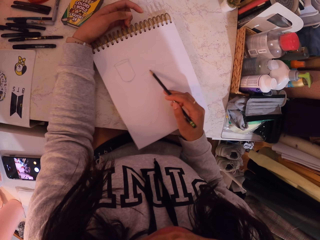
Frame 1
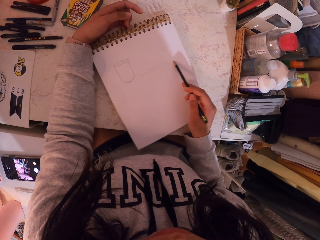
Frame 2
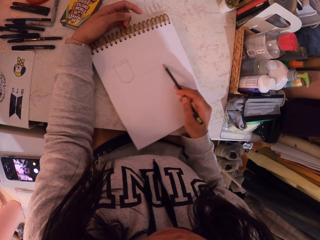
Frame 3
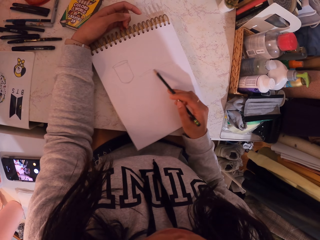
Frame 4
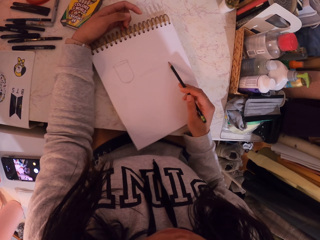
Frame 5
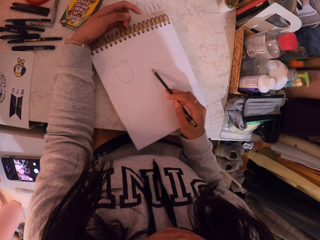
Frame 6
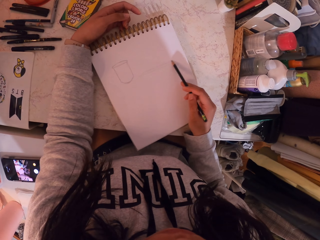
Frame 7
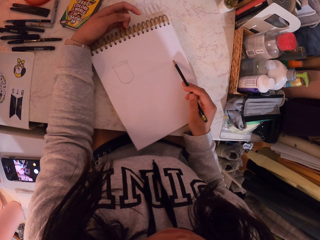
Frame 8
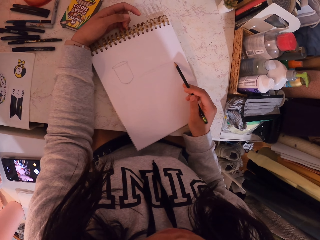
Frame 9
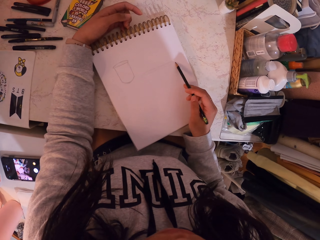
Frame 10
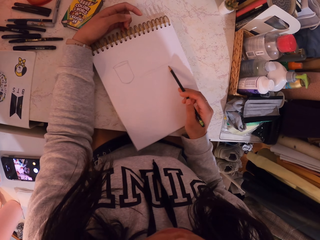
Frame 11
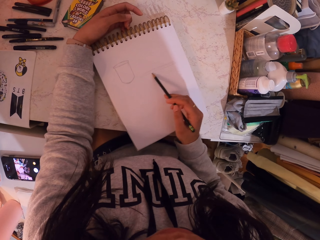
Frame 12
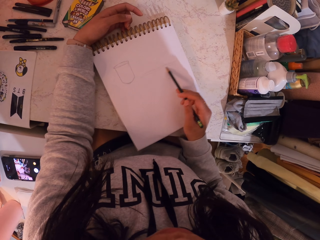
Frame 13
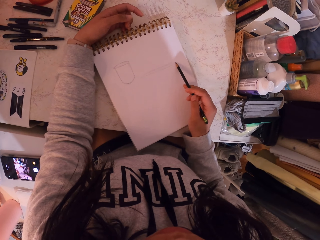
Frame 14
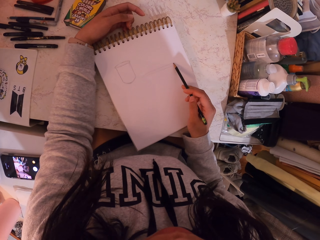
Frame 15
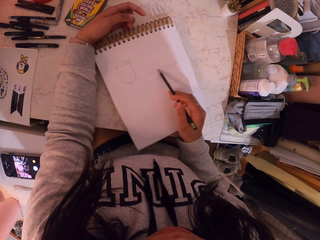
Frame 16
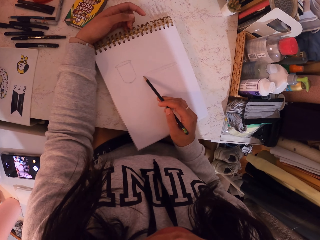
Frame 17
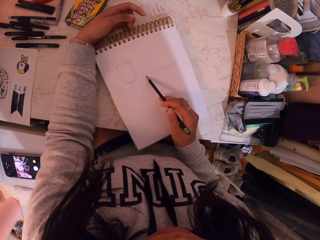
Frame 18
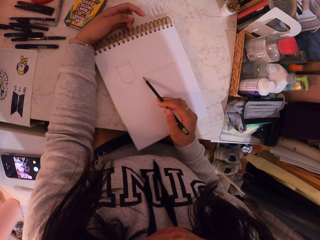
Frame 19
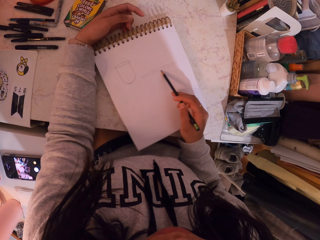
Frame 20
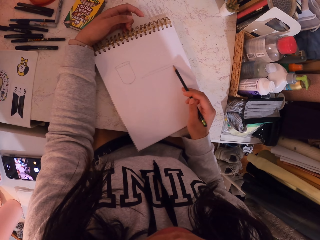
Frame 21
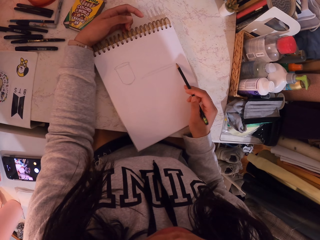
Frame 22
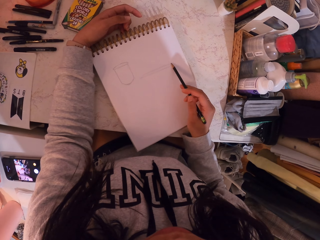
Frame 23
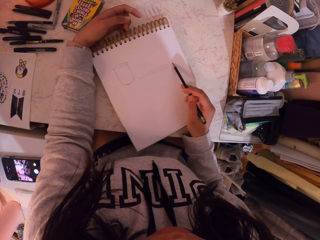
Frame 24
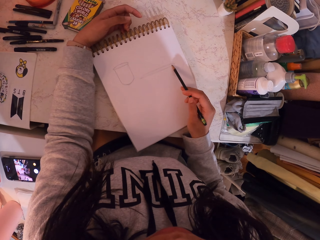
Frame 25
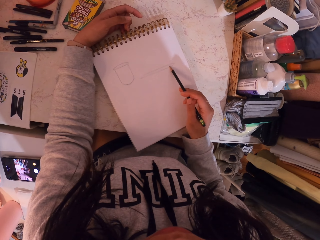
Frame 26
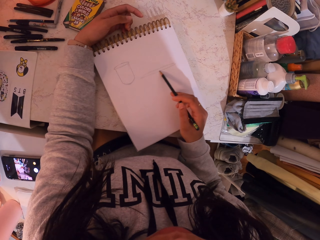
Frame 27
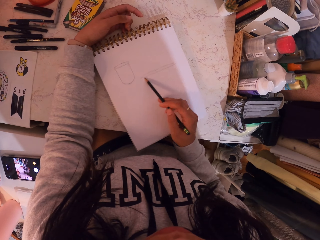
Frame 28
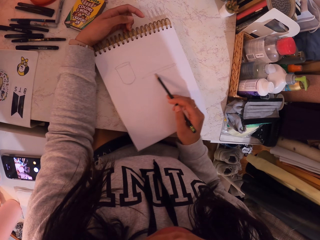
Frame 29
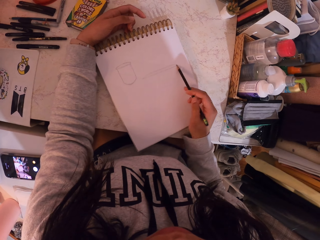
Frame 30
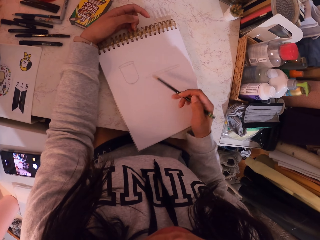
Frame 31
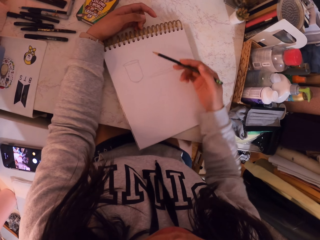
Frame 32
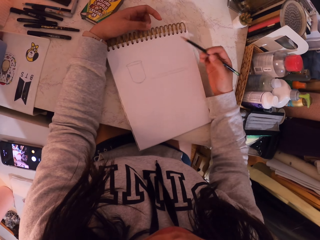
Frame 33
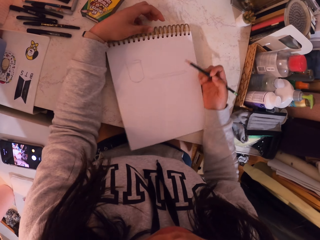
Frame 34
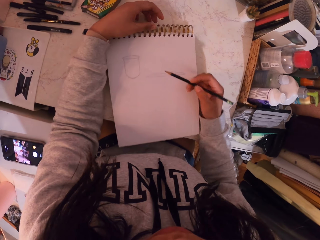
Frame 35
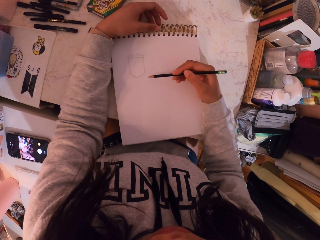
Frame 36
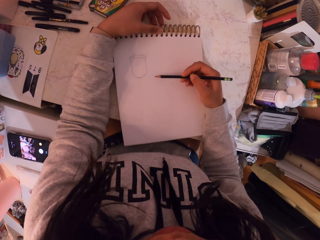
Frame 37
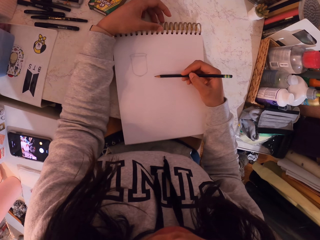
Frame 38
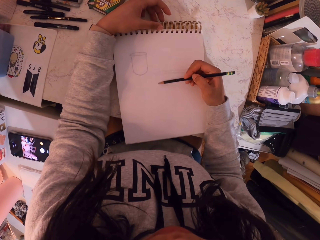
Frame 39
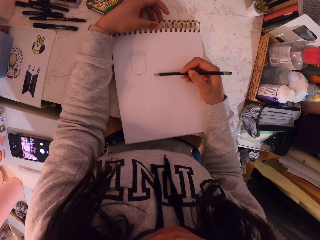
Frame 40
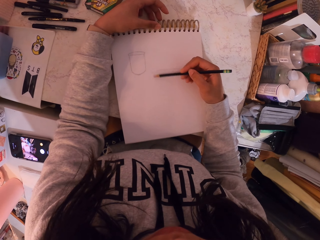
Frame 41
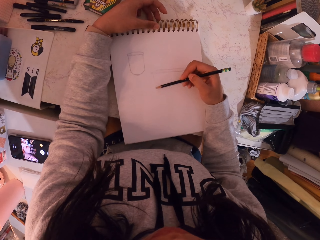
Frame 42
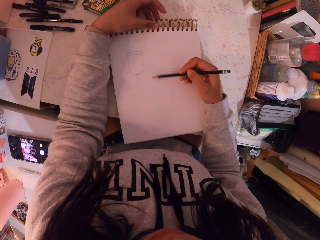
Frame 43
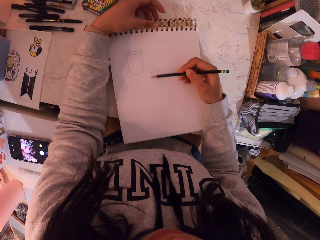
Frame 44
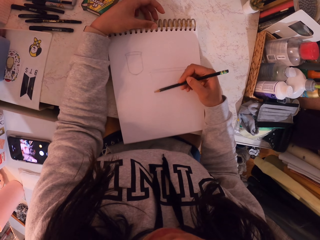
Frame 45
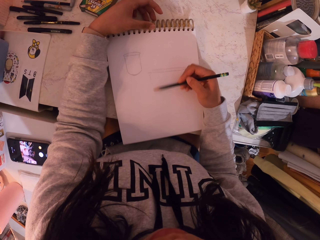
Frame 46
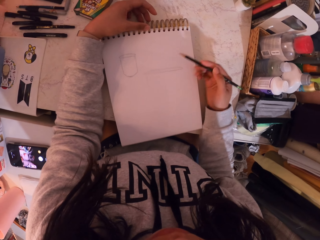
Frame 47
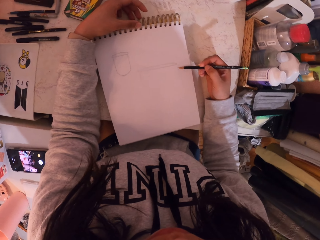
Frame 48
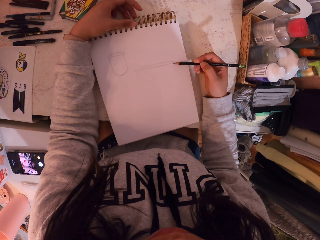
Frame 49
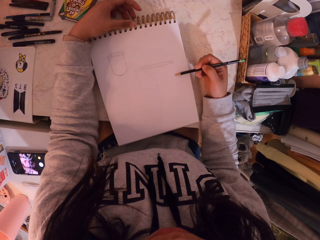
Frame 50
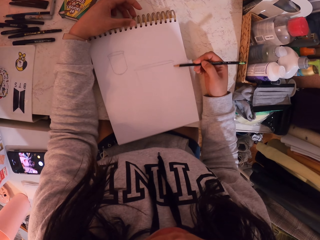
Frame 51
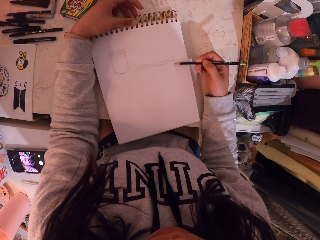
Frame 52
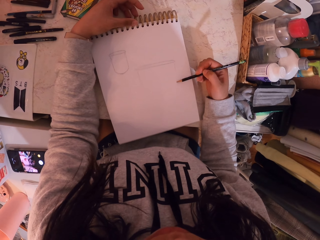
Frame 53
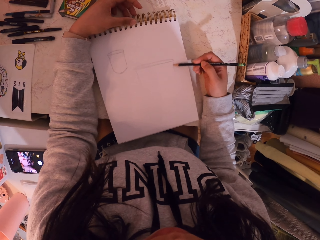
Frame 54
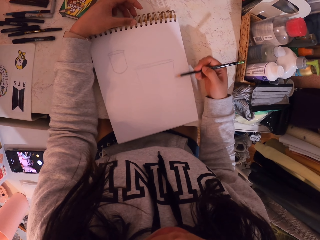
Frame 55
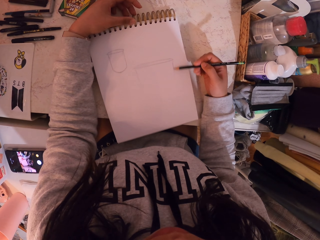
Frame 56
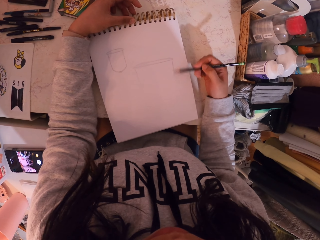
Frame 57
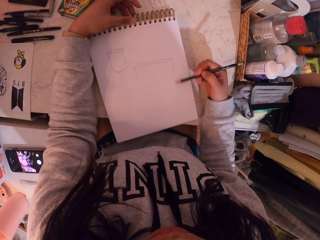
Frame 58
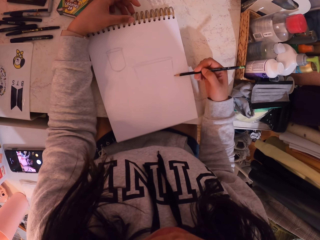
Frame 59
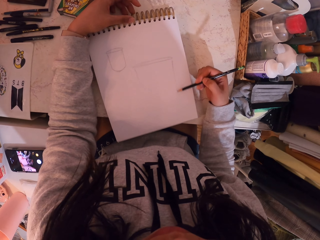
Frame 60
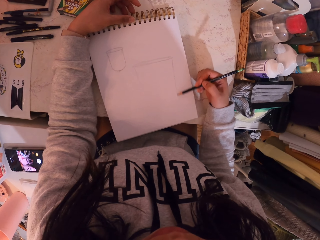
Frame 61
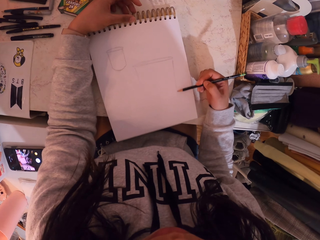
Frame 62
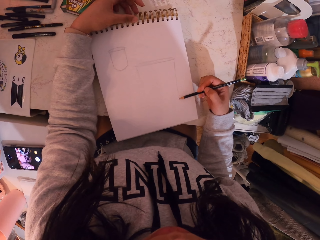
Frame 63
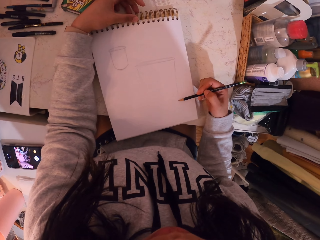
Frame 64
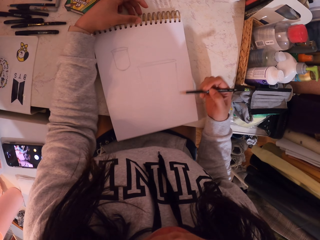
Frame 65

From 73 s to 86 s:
The camera wearer moves the book and draws on the book.

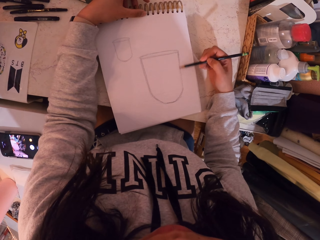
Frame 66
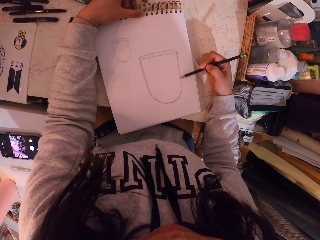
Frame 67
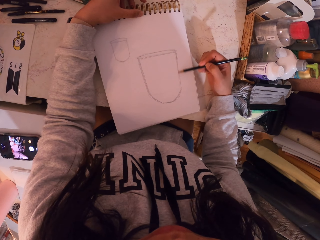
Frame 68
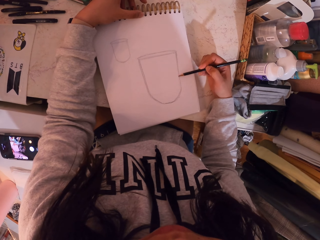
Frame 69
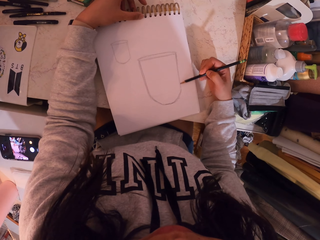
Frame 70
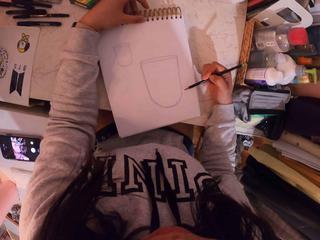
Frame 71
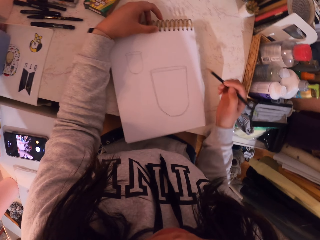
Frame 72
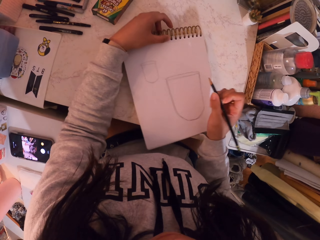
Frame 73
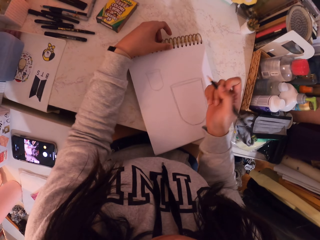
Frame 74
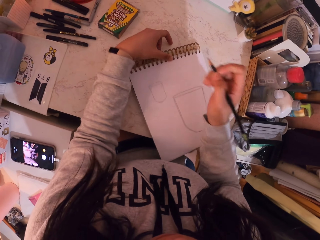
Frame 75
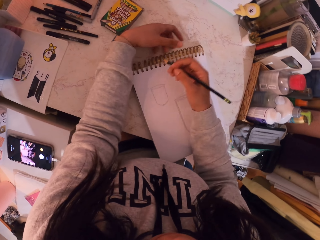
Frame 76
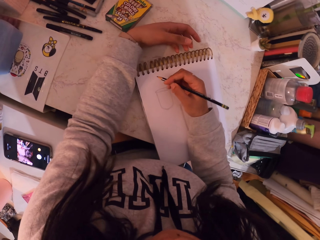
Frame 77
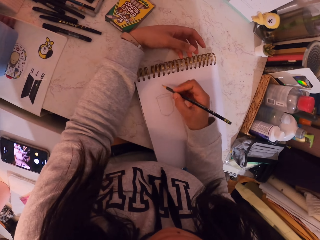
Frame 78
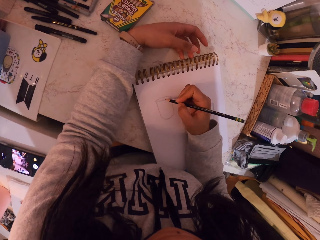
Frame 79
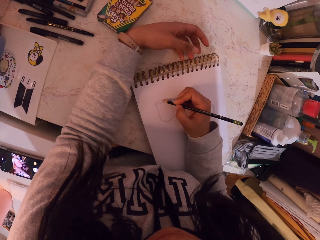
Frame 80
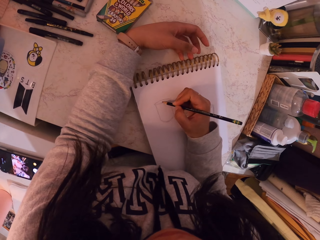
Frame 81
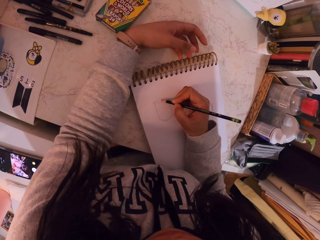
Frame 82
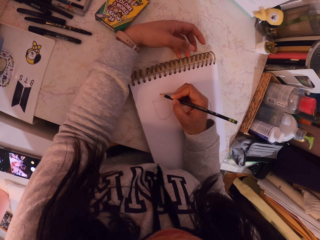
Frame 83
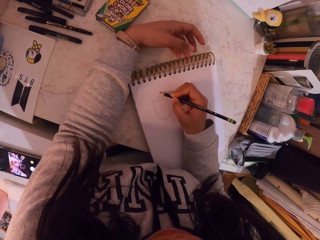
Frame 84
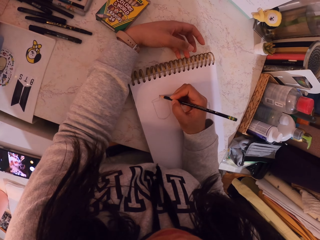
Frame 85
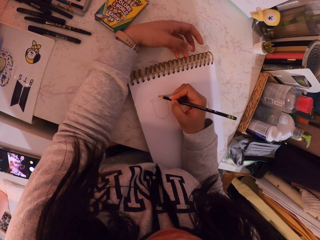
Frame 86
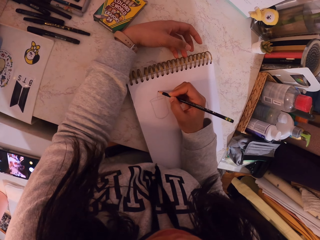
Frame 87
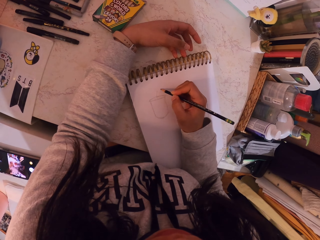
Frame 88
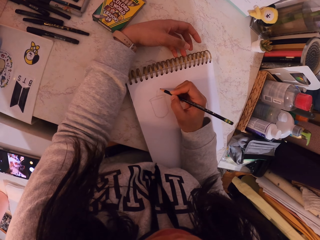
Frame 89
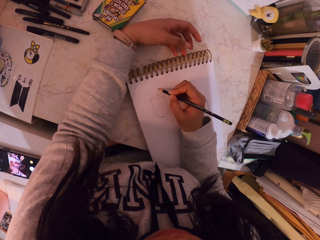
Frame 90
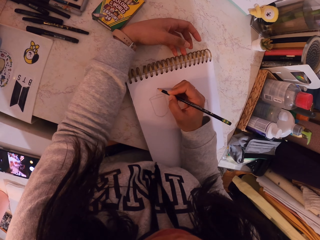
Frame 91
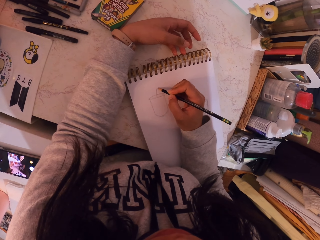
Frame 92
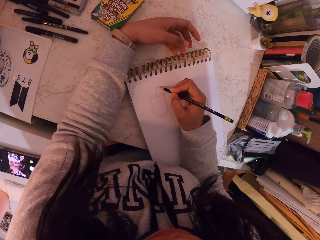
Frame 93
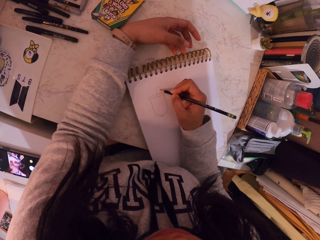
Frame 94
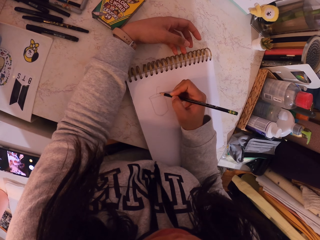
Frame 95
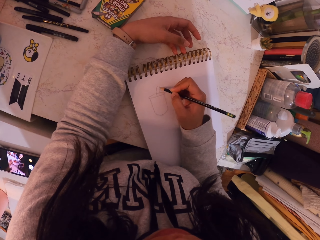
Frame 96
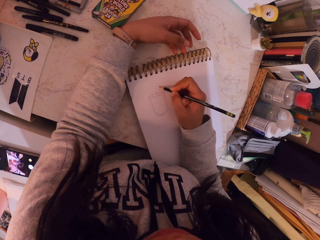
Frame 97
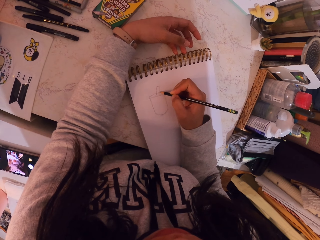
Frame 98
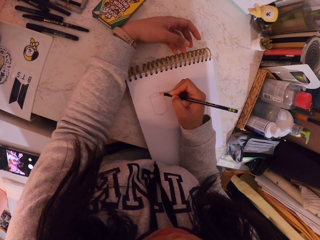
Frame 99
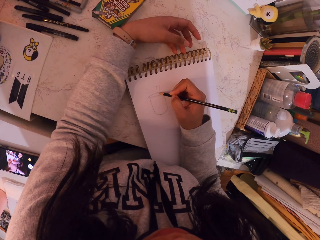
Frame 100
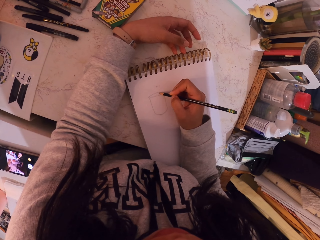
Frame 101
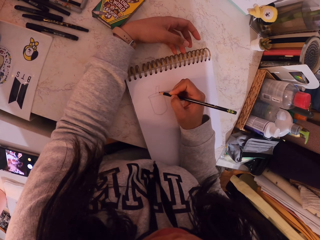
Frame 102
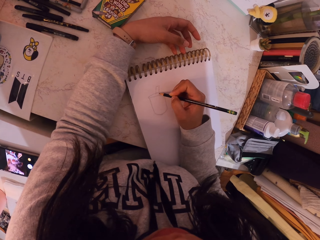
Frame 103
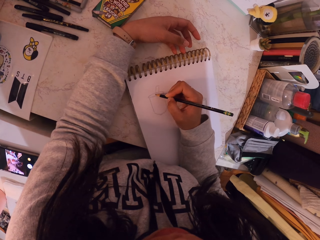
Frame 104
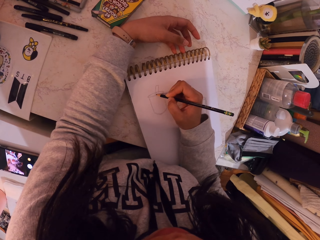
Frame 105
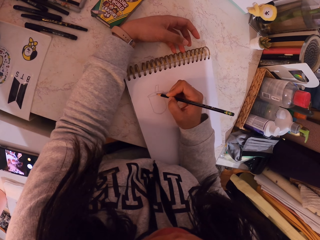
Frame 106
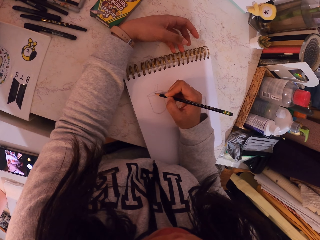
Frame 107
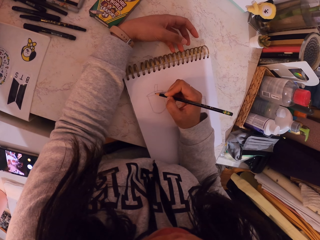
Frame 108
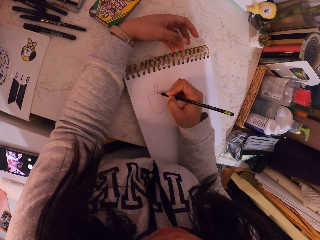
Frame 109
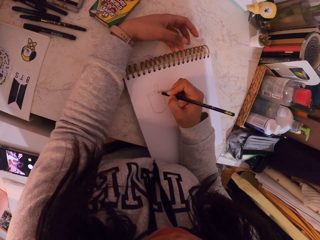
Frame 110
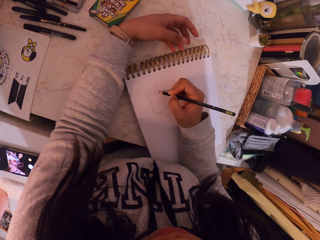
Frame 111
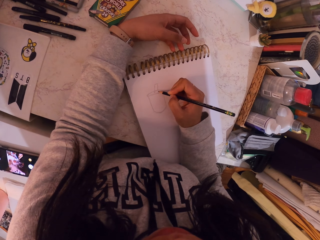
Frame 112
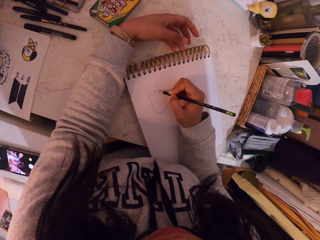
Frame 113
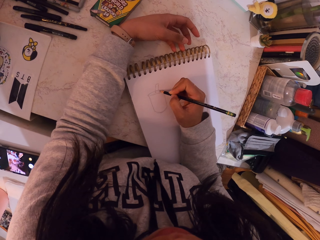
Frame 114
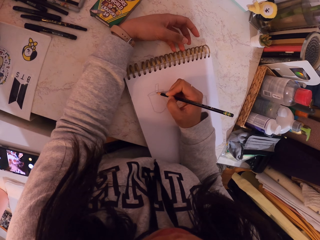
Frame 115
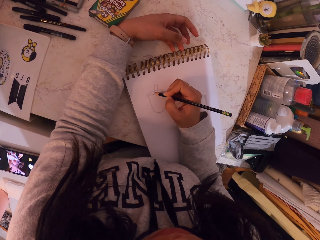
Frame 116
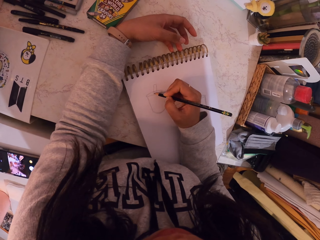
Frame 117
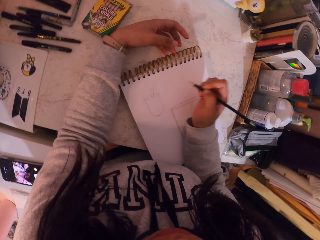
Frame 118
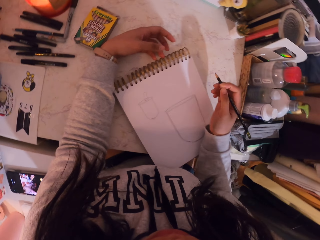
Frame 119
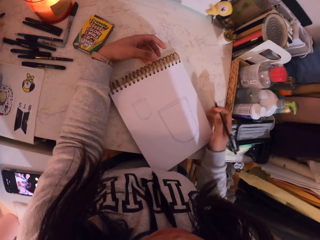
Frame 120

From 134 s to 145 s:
The camera wearer moves the book on the table. They draw on the book with a pencil.
